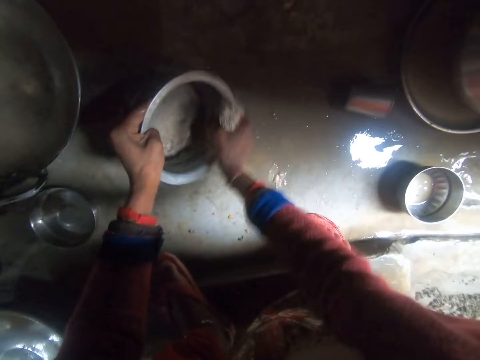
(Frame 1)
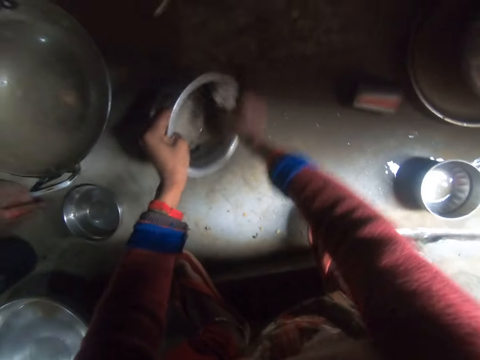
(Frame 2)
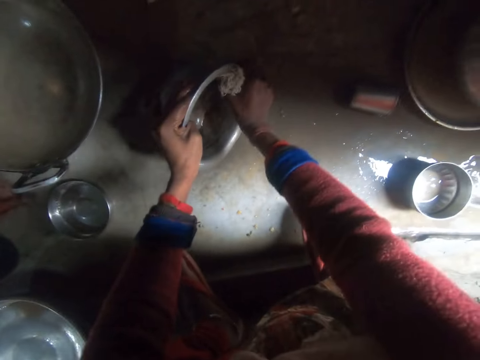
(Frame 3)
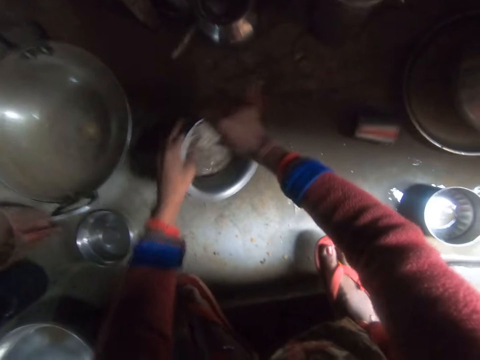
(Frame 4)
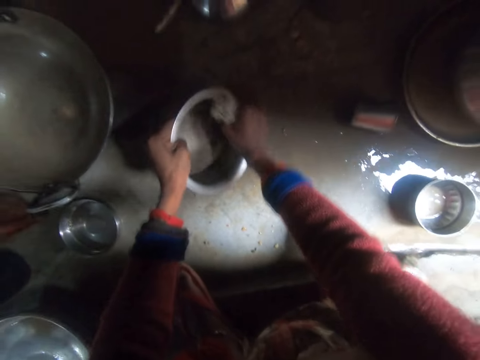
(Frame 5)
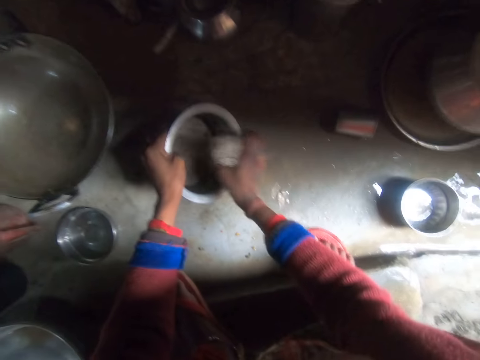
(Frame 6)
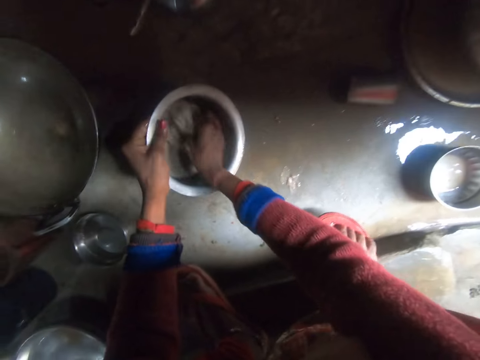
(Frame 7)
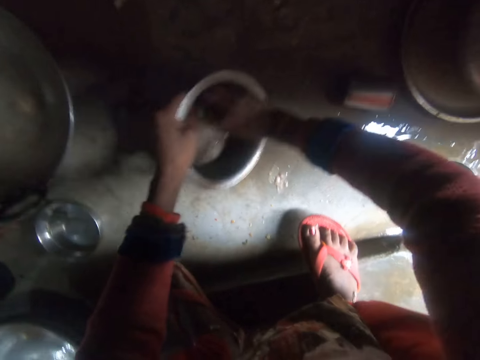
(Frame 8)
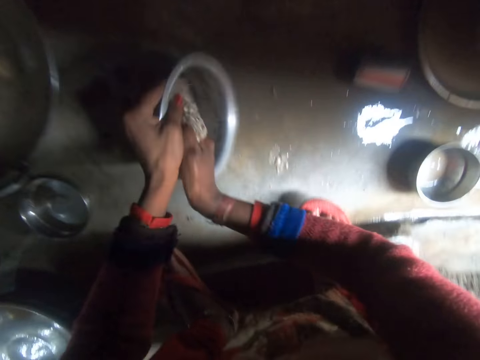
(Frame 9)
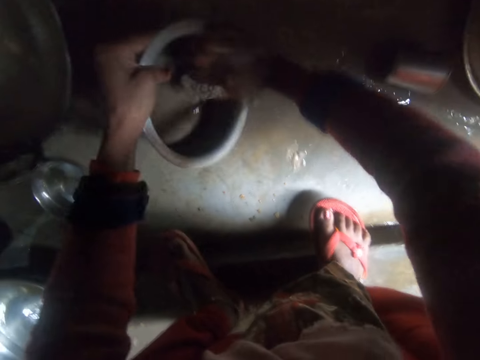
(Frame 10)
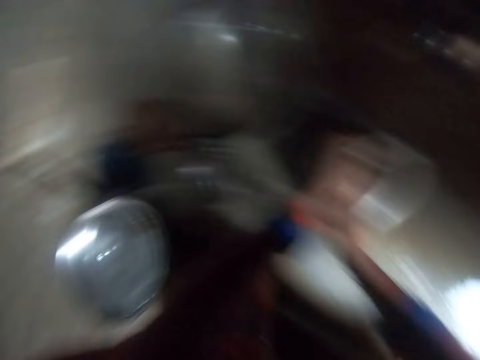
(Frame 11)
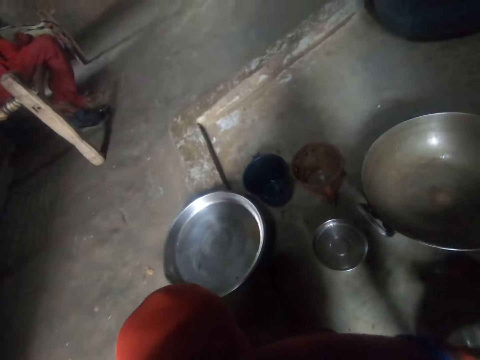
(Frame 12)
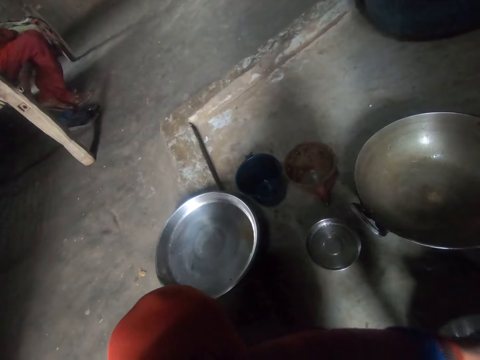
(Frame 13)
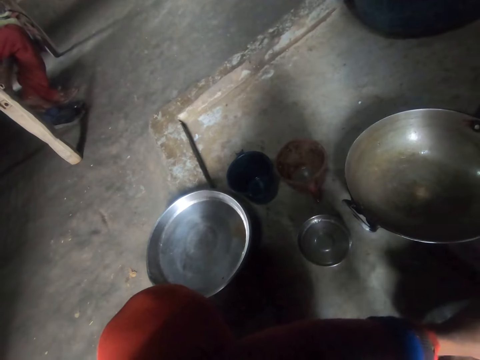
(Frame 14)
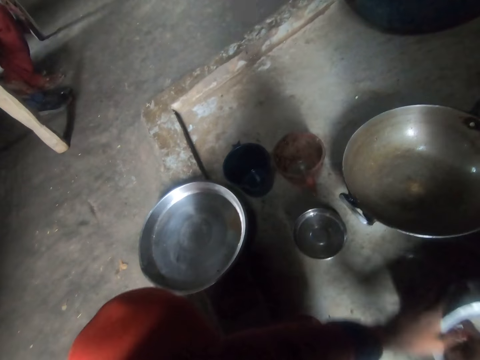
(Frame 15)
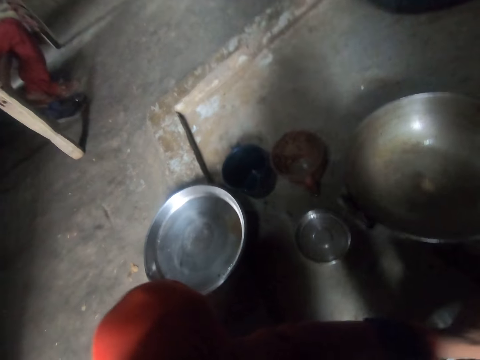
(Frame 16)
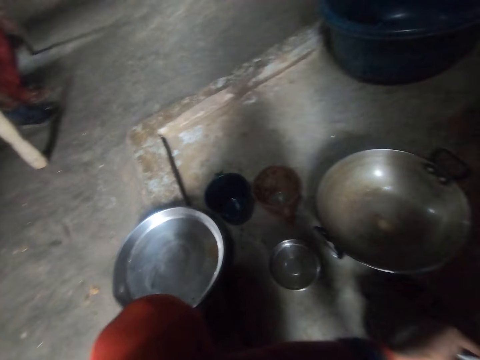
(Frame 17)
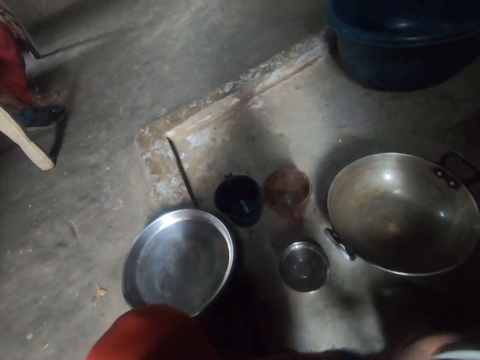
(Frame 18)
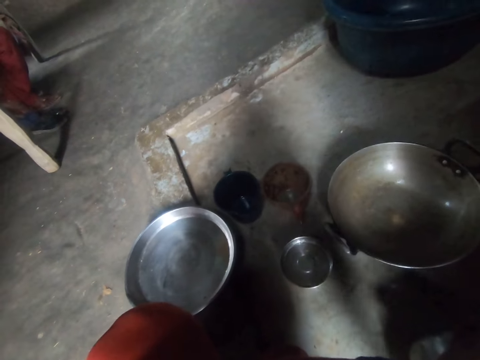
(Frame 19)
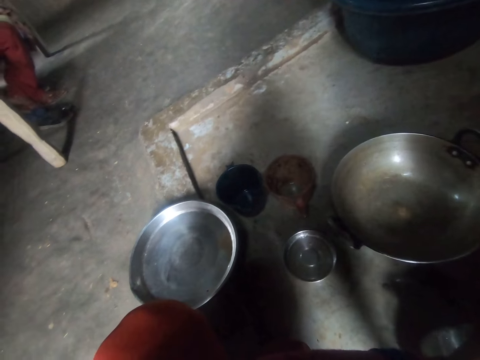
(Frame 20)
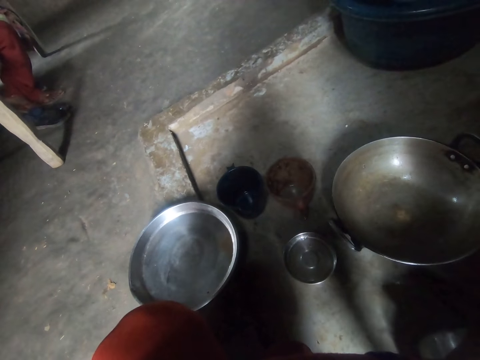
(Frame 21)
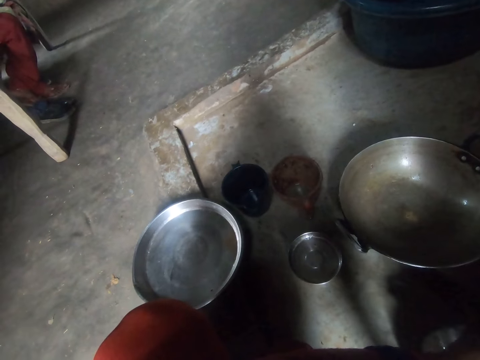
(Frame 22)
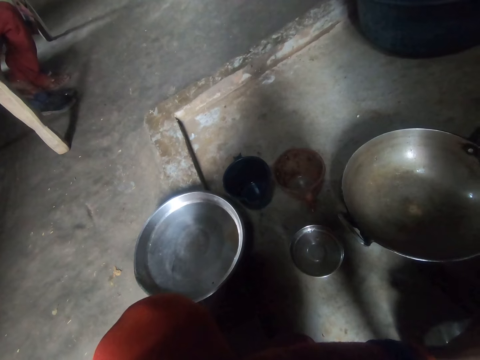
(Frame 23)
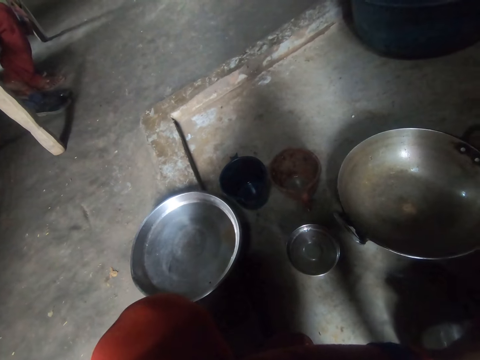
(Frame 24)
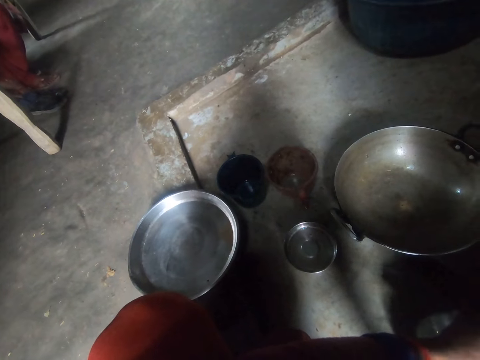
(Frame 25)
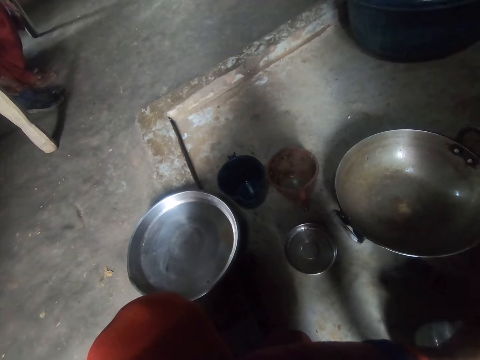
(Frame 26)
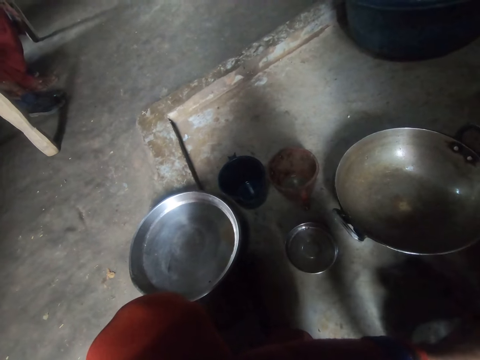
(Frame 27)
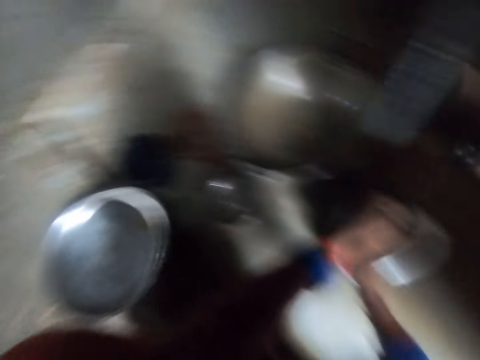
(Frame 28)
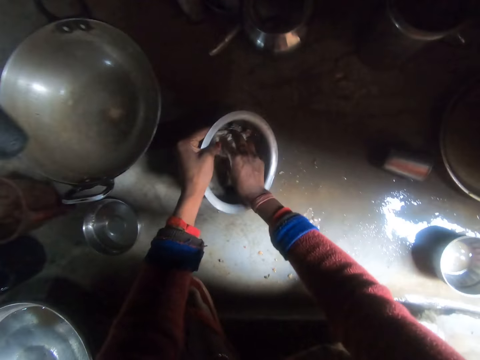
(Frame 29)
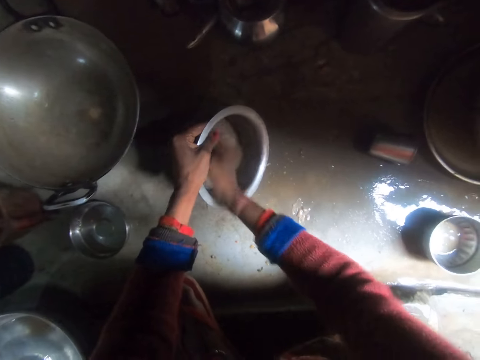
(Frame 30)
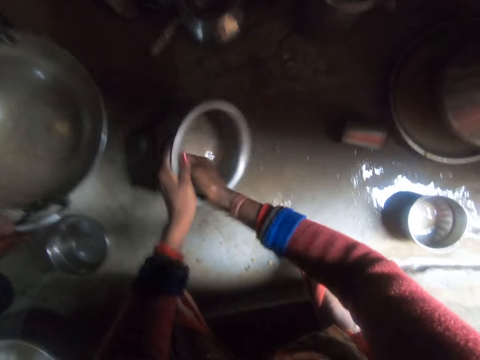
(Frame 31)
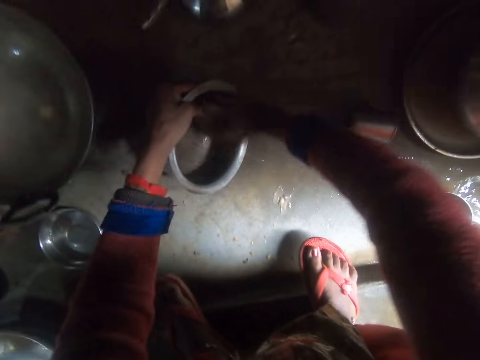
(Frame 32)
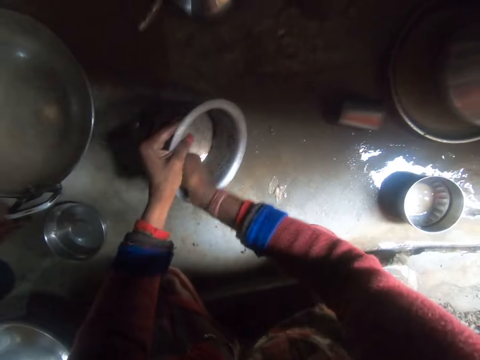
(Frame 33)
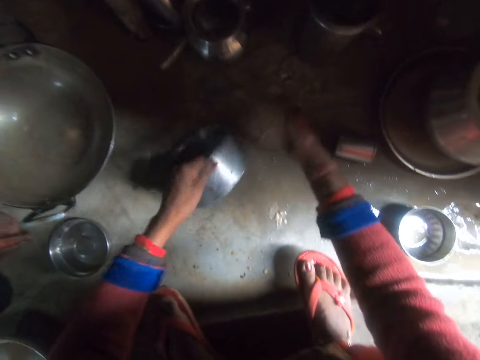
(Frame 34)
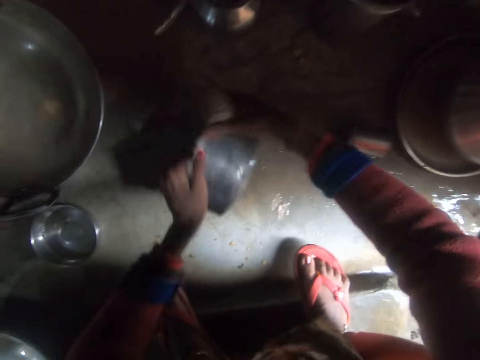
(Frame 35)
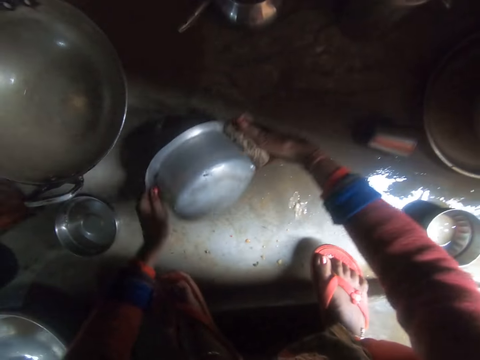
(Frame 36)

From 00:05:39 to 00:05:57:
The camera wearer turns around. They wash the pot. They turn around. They wash the pot.

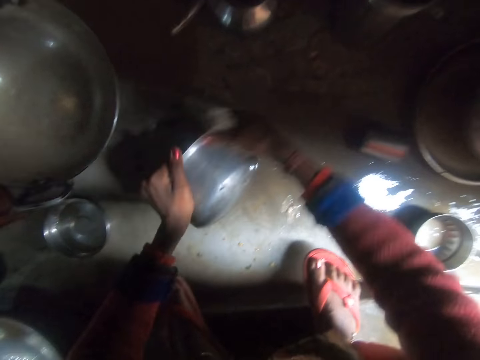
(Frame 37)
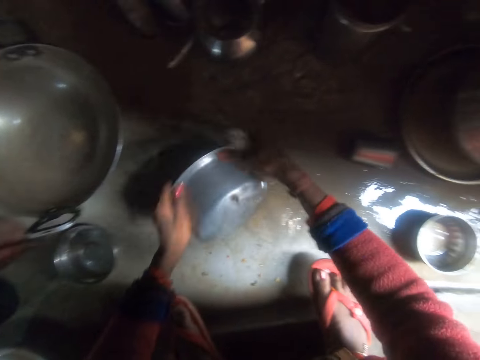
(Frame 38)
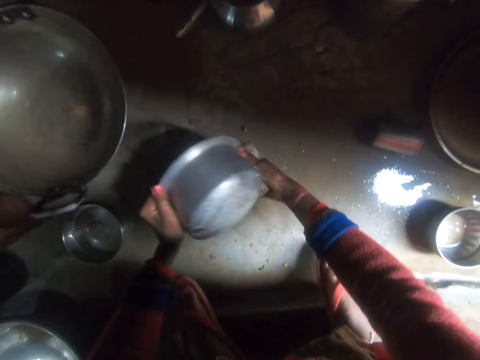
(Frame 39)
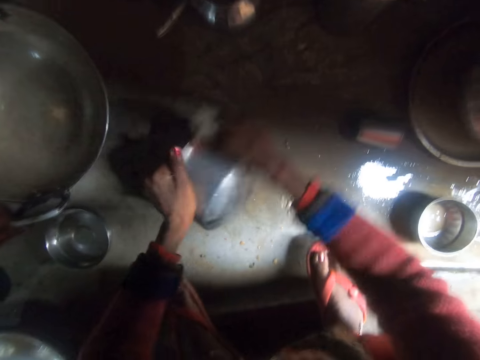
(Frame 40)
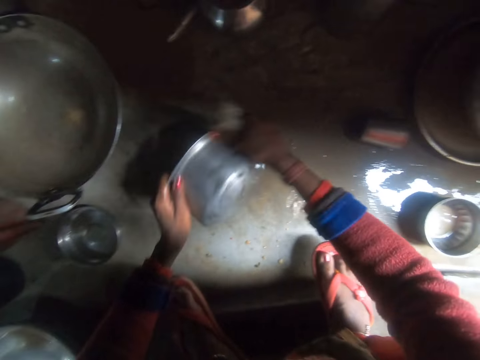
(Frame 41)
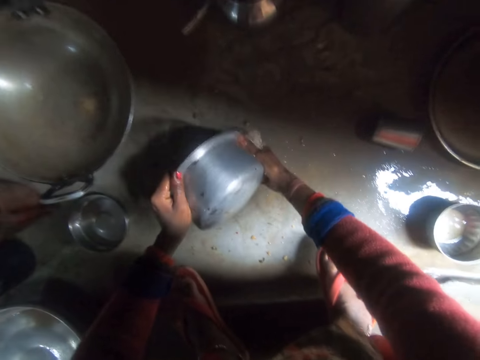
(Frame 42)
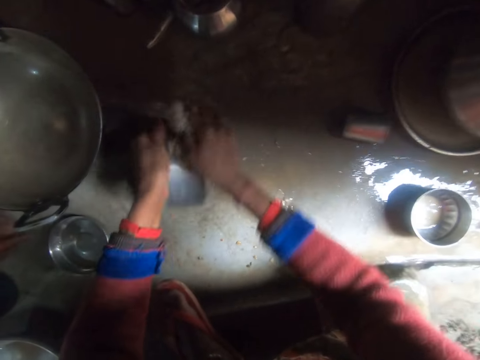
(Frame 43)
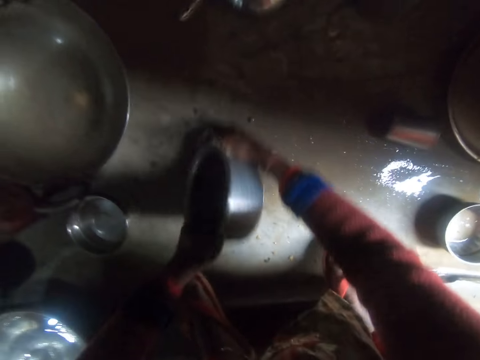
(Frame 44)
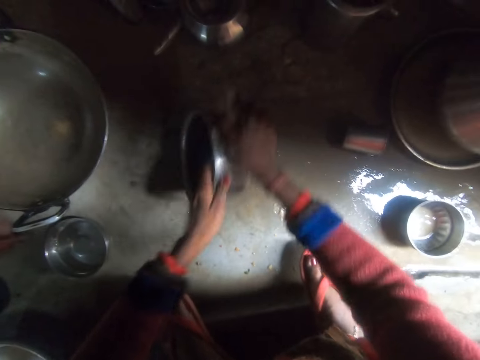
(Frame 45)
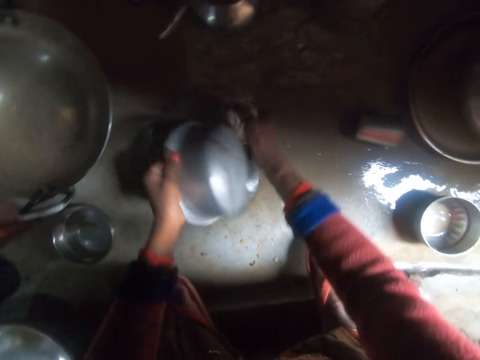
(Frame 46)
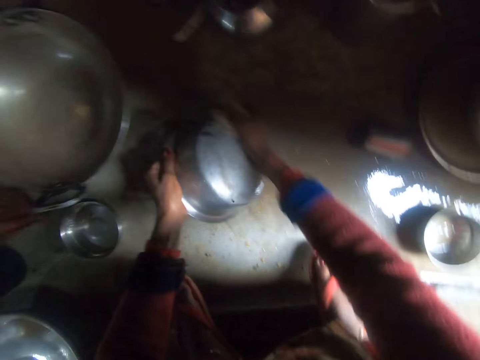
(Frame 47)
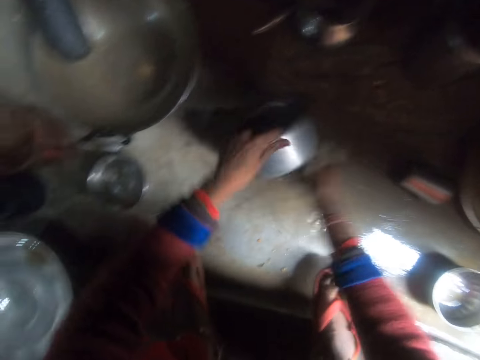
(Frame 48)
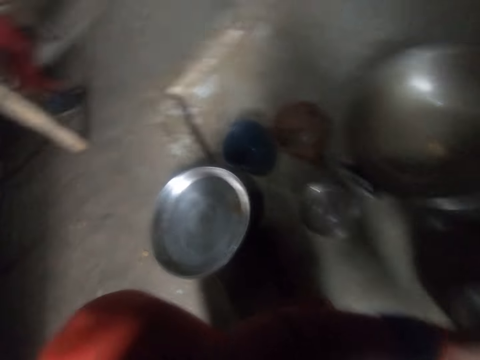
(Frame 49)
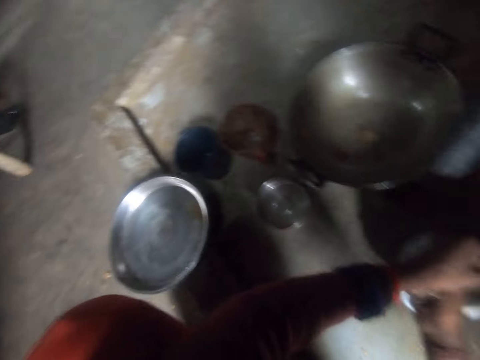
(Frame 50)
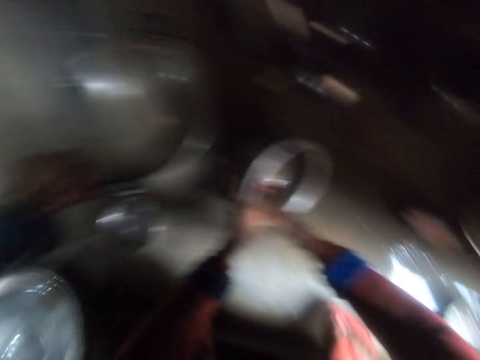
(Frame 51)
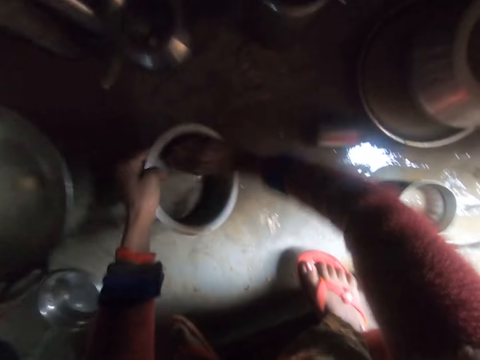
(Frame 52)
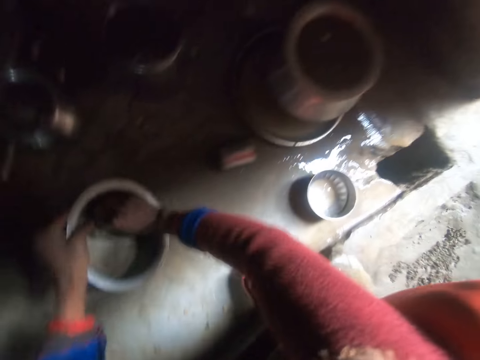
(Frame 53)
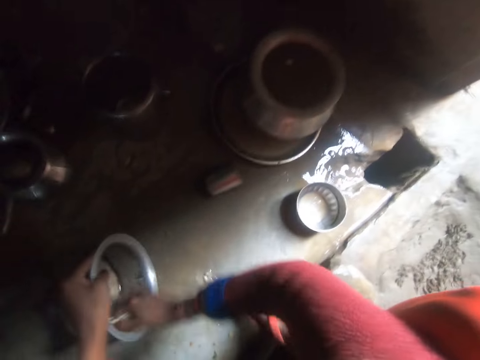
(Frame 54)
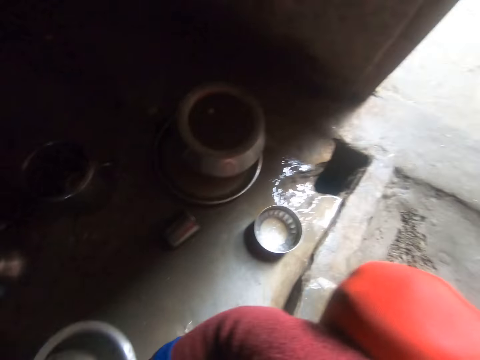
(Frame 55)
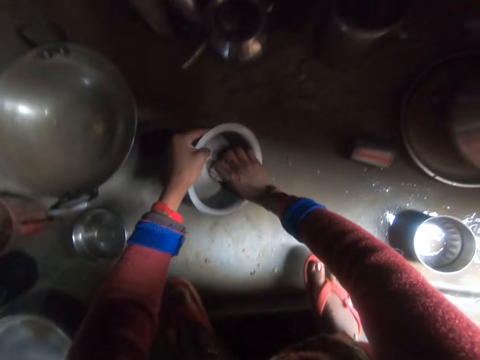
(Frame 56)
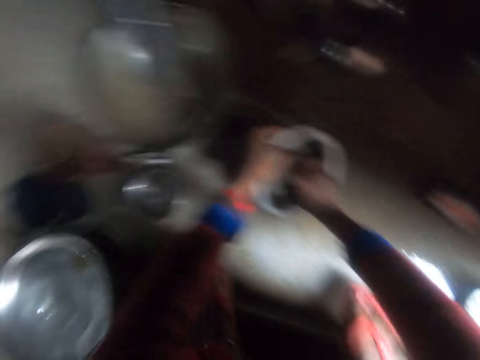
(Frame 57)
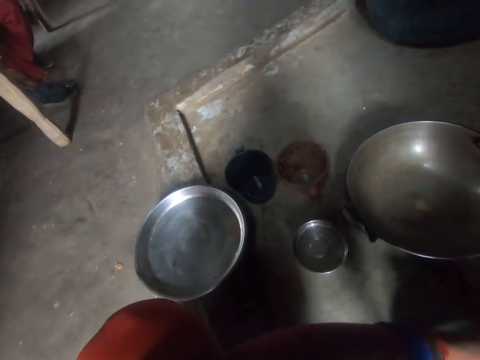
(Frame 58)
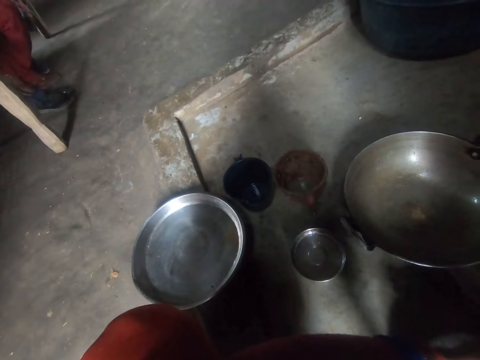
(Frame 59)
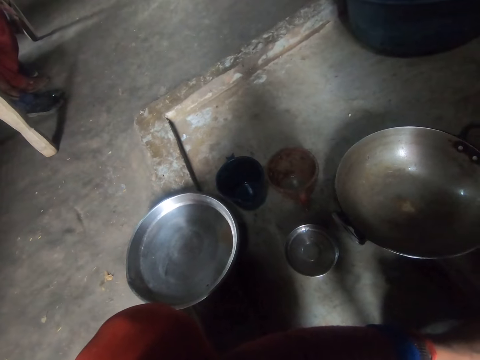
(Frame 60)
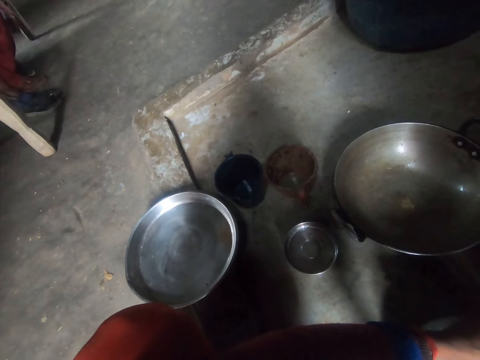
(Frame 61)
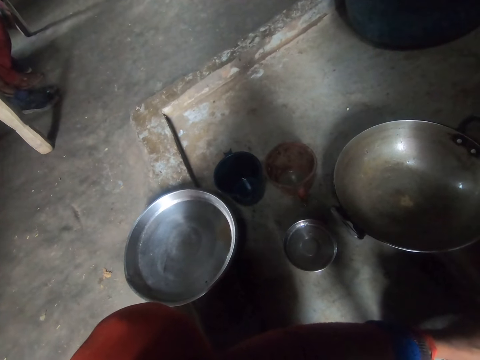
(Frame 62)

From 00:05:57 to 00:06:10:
The camera wearer turns around. They wash the pot. They turn around.
